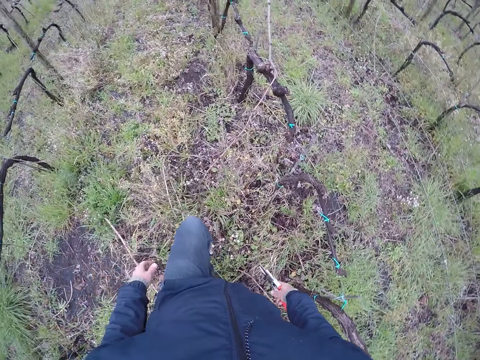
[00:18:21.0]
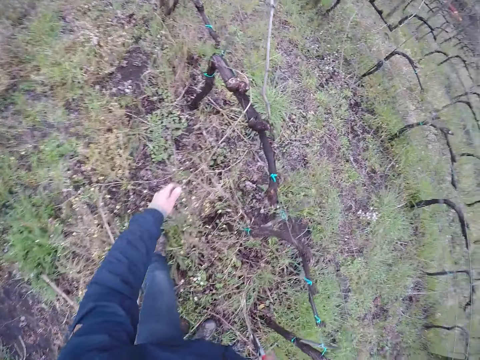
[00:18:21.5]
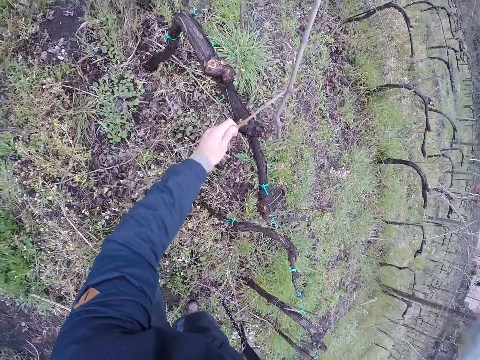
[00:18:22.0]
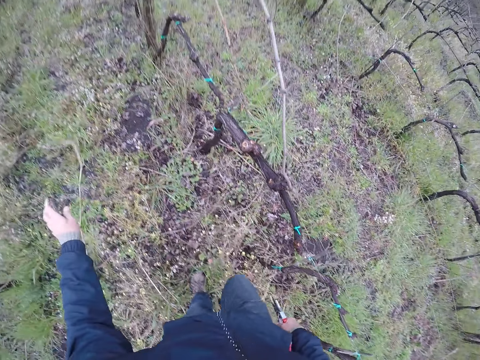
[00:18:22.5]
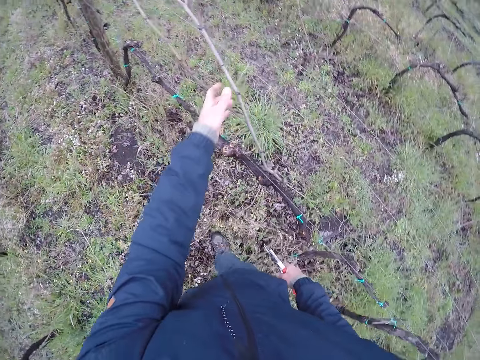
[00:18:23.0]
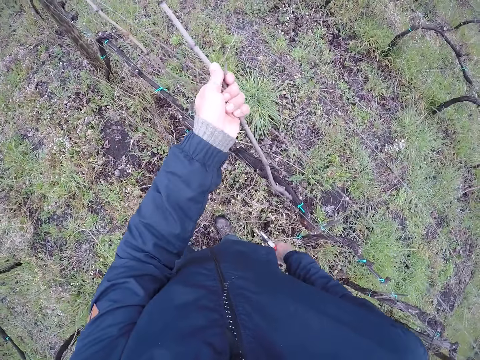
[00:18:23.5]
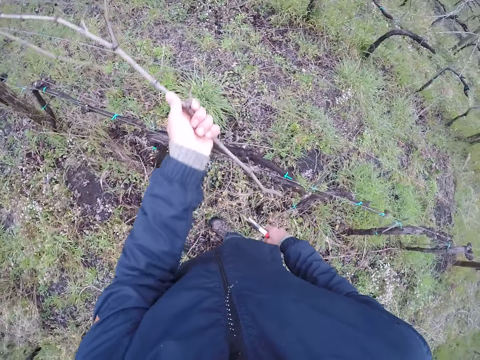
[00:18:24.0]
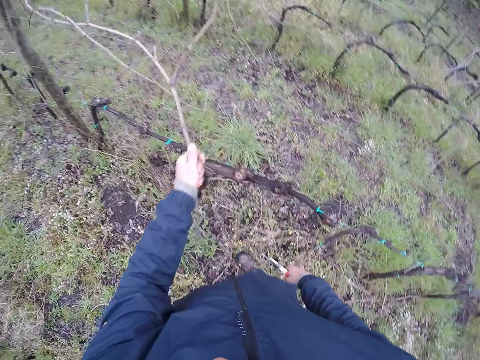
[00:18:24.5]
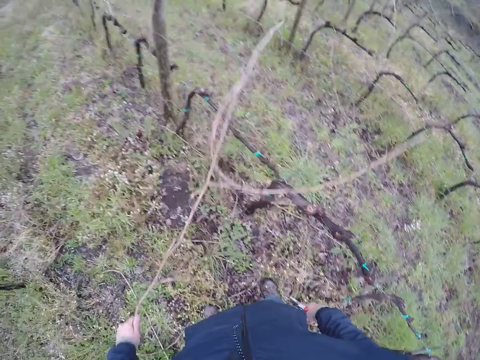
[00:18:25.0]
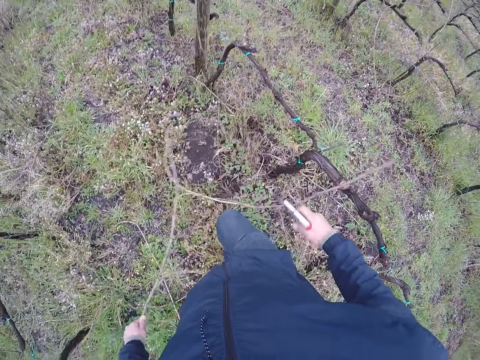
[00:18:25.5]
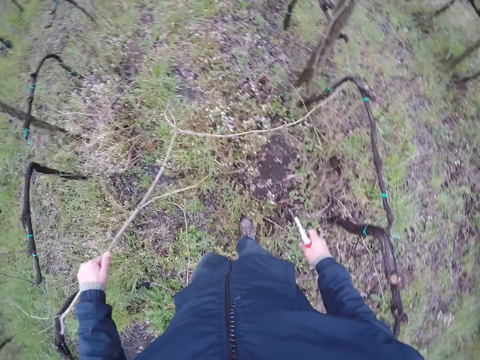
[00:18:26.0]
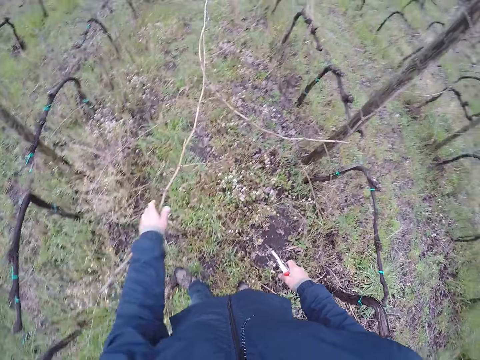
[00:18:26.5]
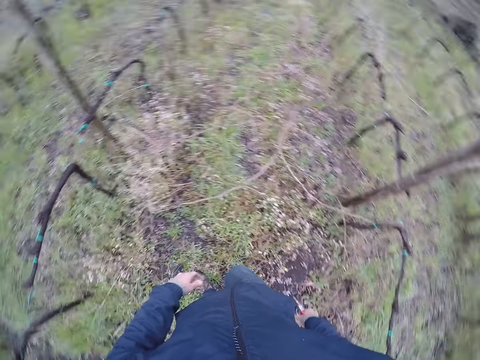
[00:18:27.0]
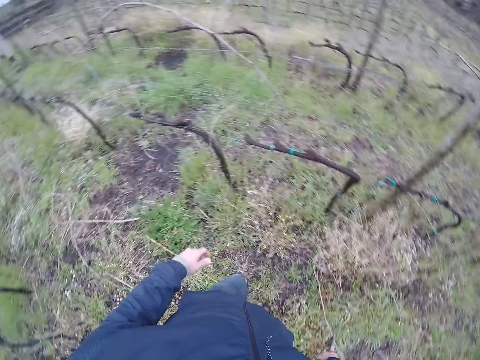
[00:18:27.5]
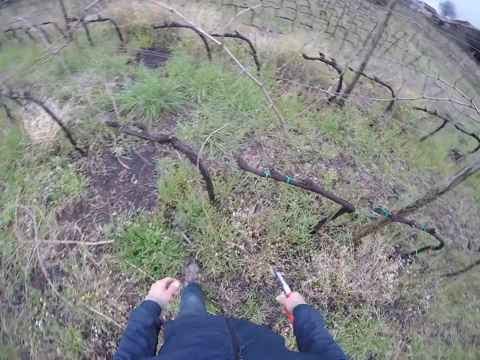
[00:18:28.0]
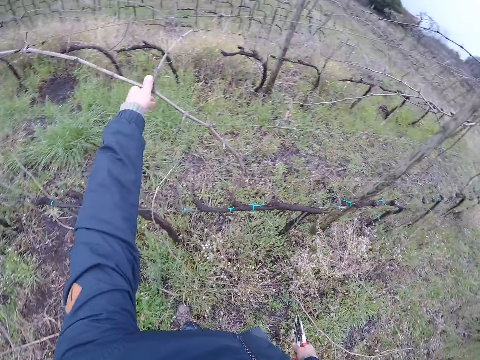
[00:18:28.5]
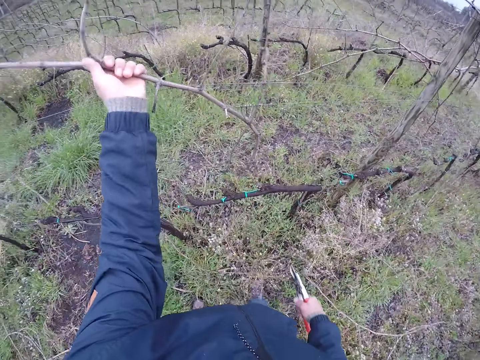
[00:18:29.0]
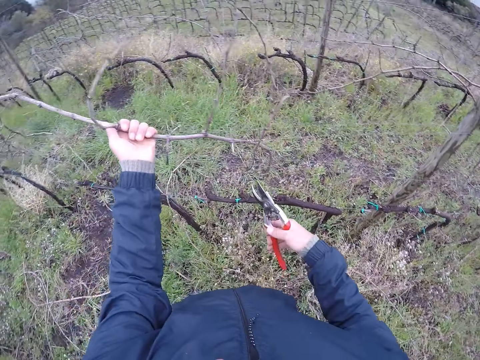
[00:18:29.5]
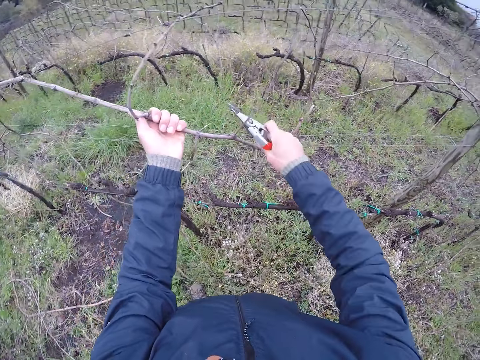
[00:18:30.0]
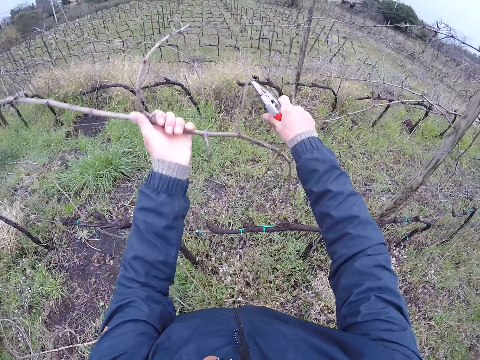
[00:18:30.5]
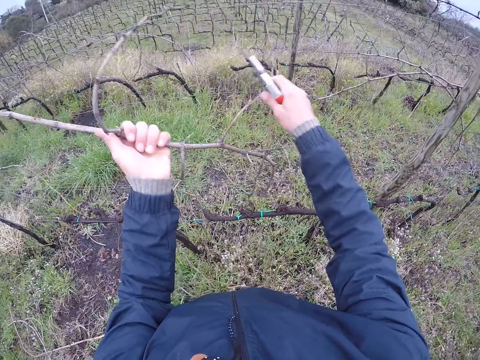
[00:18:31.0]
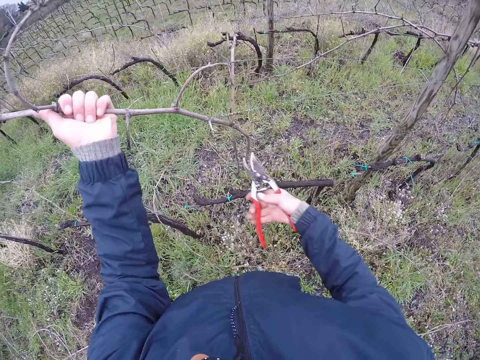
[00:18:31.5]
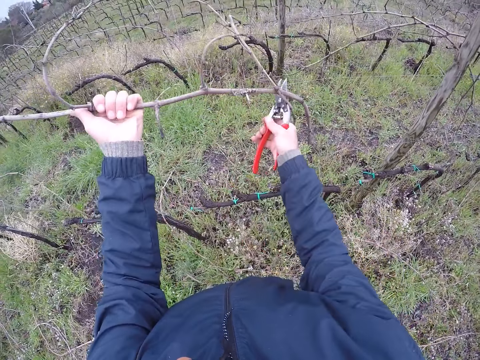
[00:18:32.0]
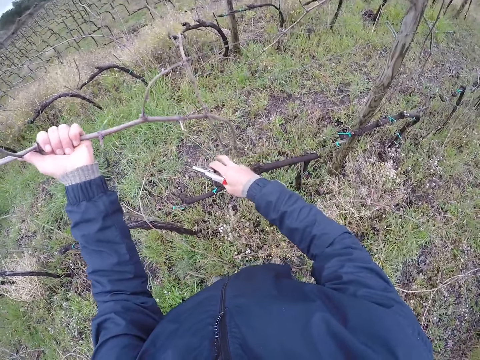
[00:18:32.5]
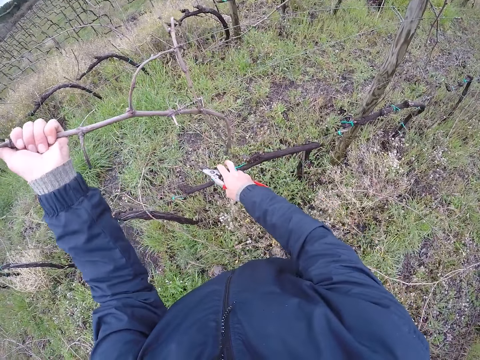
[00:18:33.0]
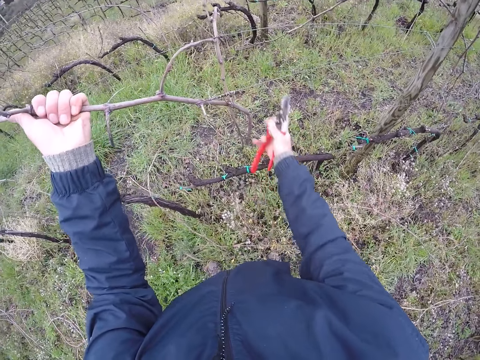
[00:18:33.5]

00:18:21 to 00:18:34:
The camera wearer drops the twig on his left hand to the ground. He walks. He pulls down a branch with his left hand. He holds a twig using his left hand. He drops the twig on his left hand to the ground. He walks. He pulls down a branch with his left hand. He drops the twig on his left hand to the ground. He walks. He pulls down a branch with his left hand. He holds a twig using his left hand. He holds a twig with both hands. He removes his hands off the twig. He cuts the branch in his left hand with the pruning shear in his right hand. He removes his right hand off the twig.

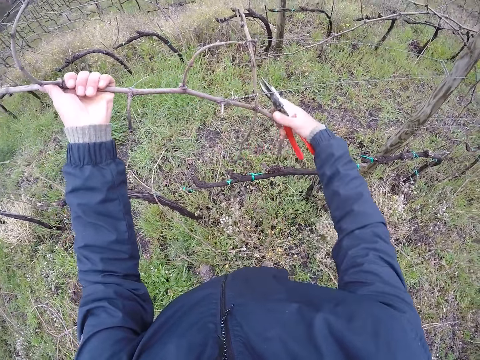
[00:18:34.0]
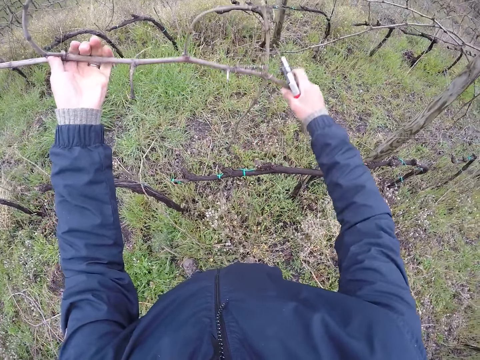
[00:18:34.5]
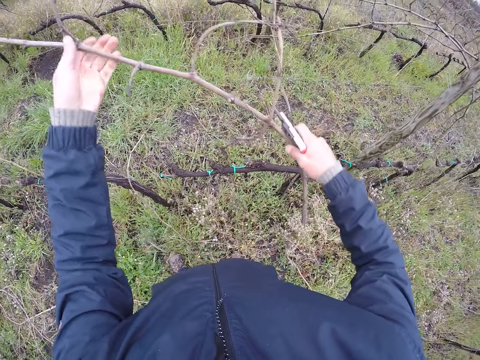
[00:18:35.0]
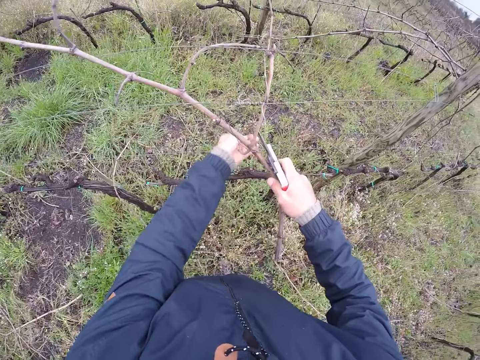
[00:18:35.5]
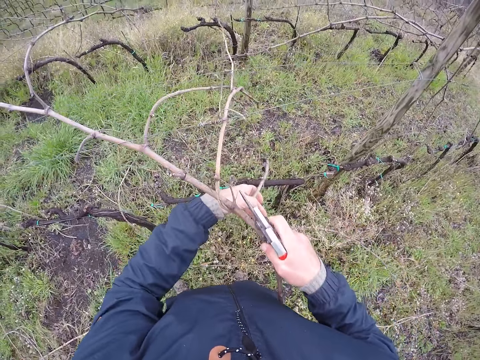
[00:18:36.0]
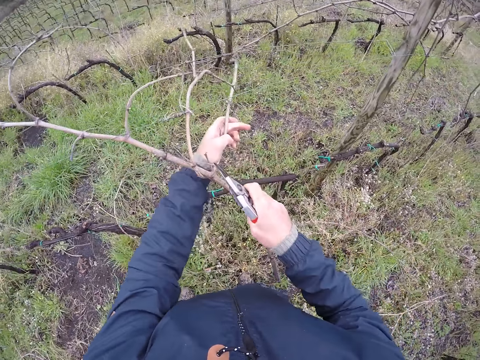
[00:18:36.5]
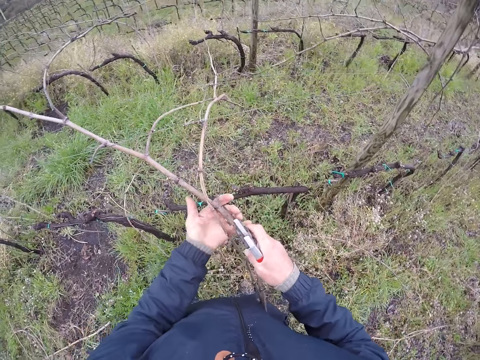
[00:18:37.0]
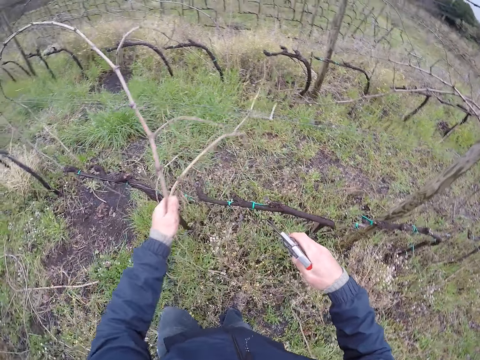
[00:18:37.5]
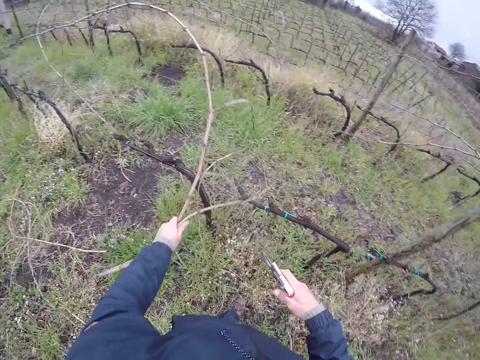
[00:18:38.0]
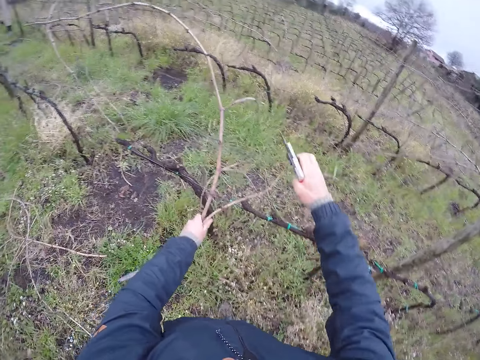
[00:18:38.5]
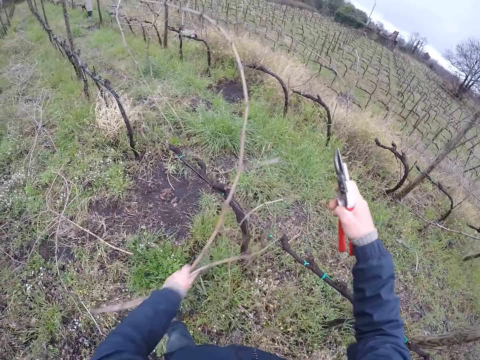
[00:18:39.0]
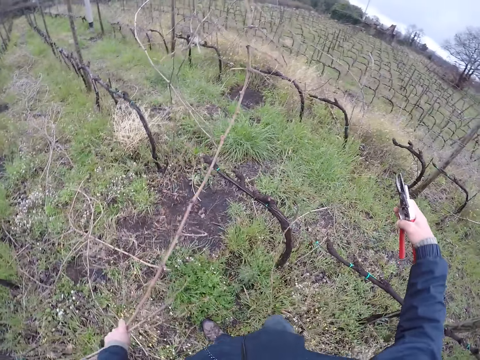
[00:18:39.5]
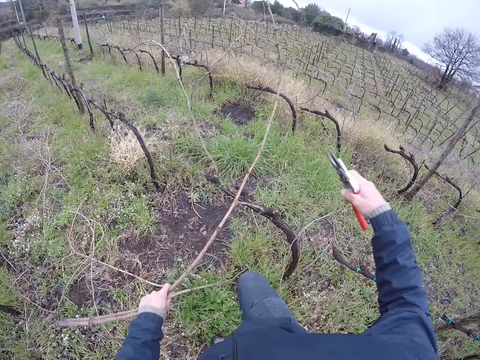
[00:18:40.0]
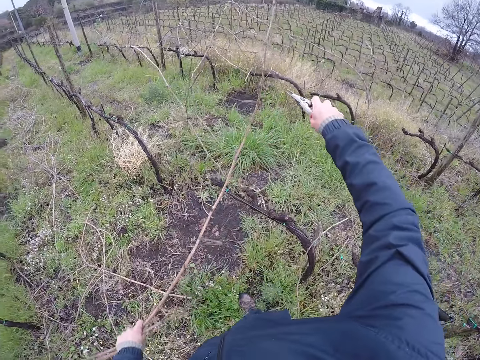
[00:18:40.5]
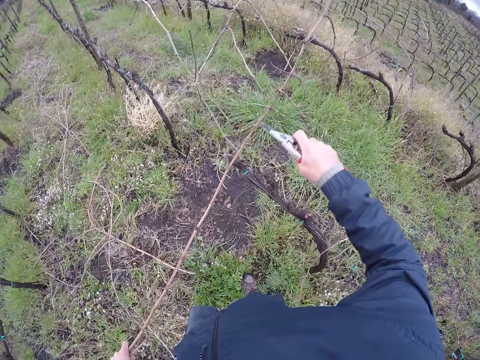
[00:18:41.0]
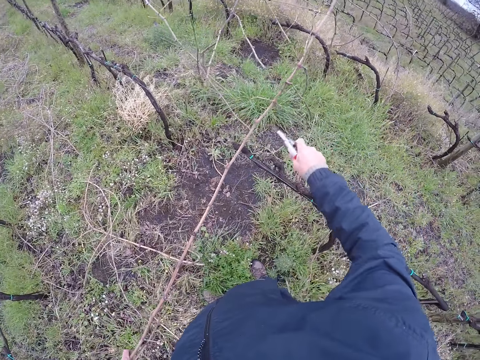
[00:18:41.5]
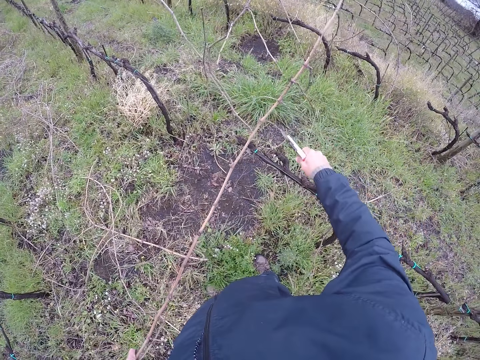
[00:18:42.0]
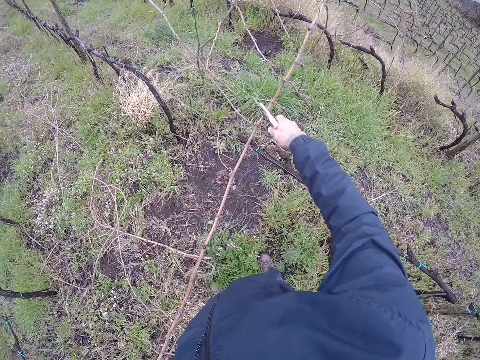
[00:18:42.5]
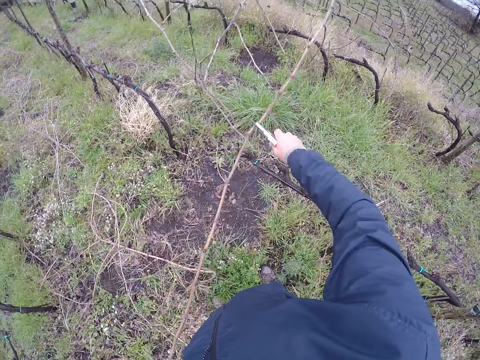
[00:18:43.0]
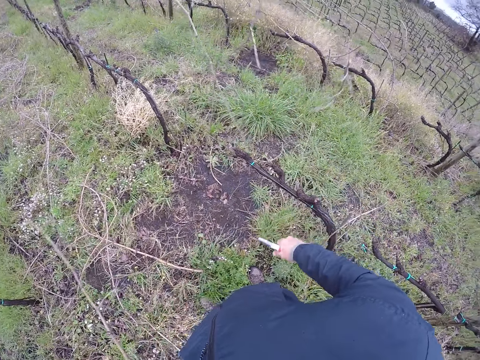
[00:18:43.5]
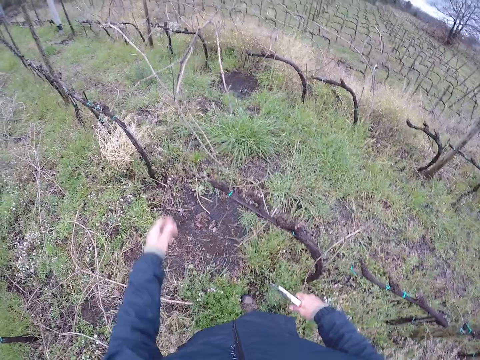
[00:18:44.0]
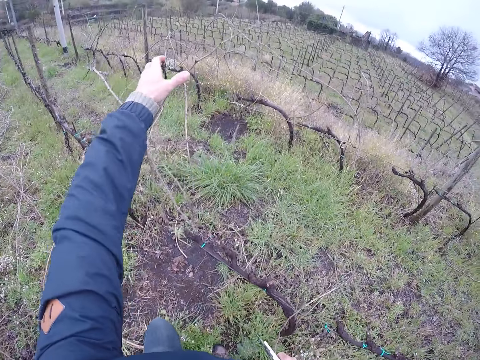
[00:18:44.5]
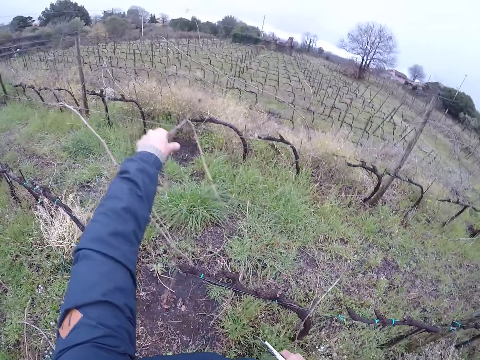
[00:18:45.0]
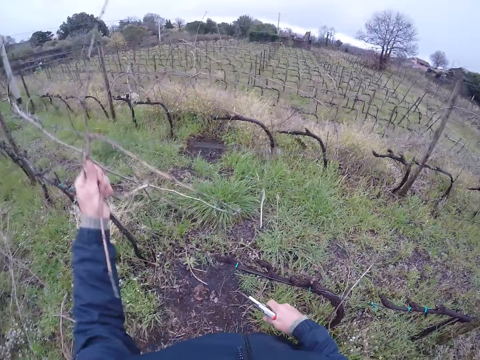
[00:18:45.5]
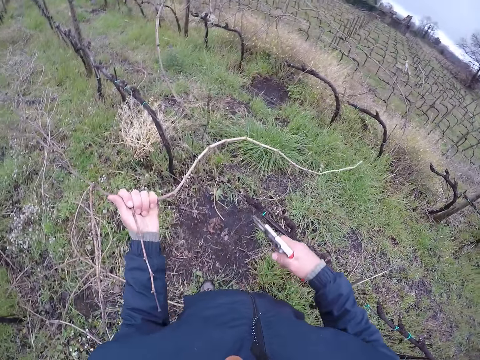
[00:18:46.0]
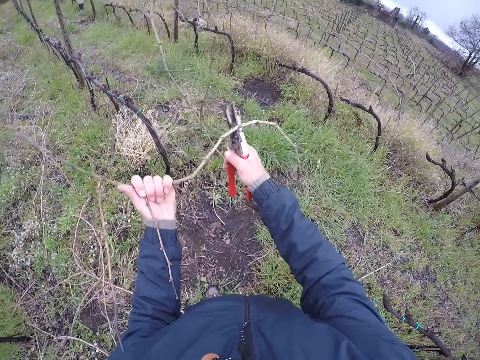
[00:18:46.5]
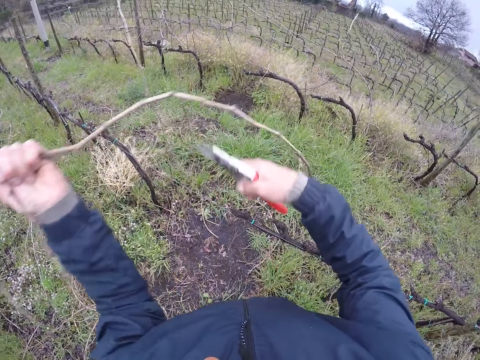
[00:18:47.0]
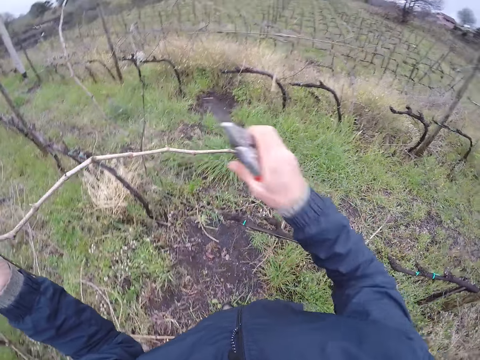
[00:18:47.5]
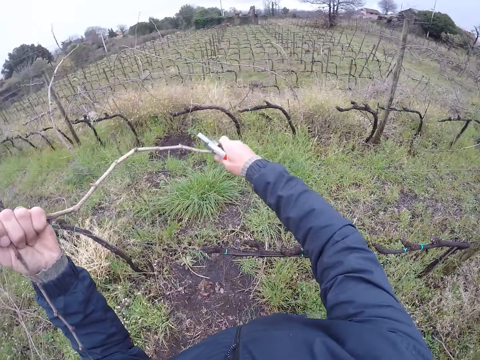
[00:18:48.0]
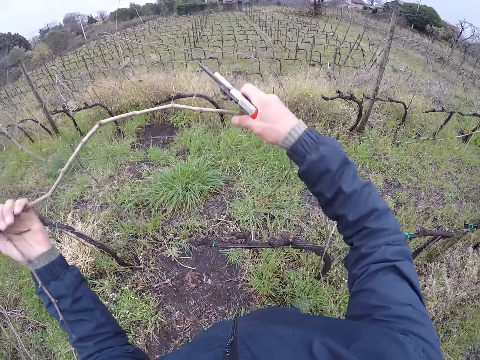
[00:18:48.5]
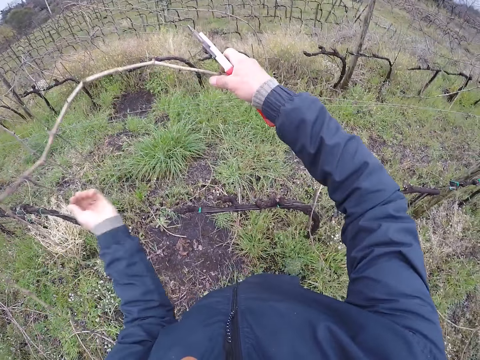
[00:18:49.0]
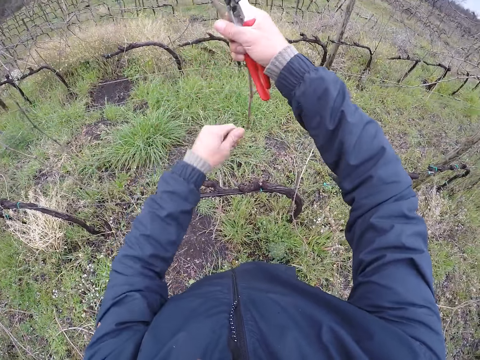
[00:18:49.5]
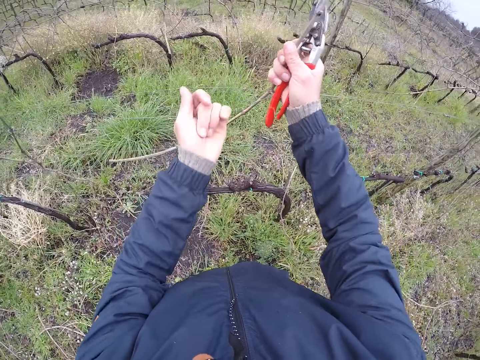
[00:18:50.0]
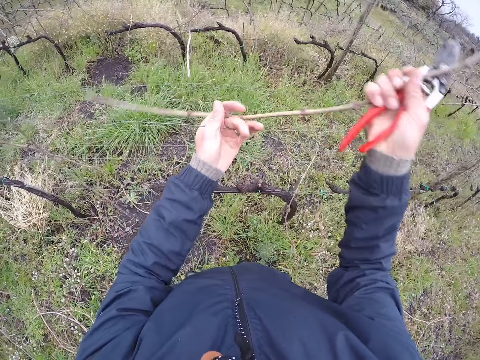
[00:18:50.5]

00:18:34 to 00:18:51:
The camera wearer pulls the branch with both hands. He removes his left hand from the twig. He holds the twig using both hands. He pulls the twig towards his chest. He removes his left hand from the twig. He holds the twig using his left hand. He pulls the branch with his left hand. He makes a step. He touches a twig using his right hand. He cuts the twig branches using pruning shears. He cuts the branch in his left hand into two with the pruning shear in his right hand. He pulls the branch with his left hand. He holds the twig using his left hand. He pulls the twig using his left hand. He holds the twig using both hands. He pulls down the branch with both hands. He removes his left hand from the twig. He lifts the twig facing up using his right hand.
